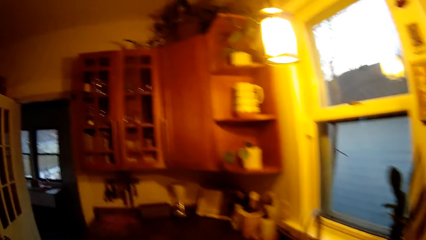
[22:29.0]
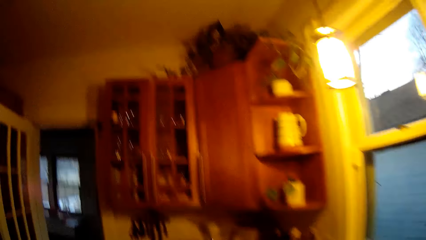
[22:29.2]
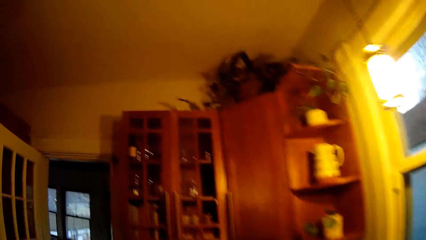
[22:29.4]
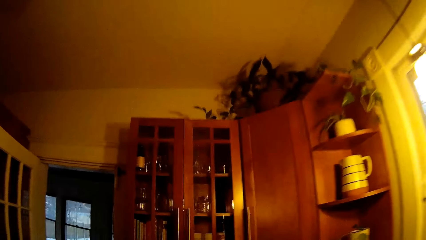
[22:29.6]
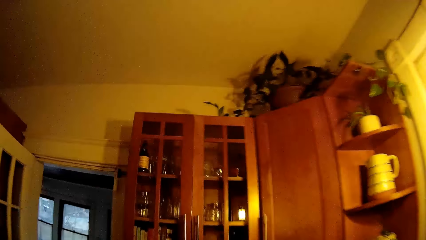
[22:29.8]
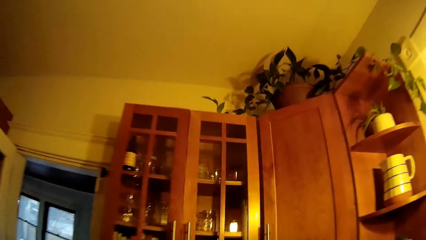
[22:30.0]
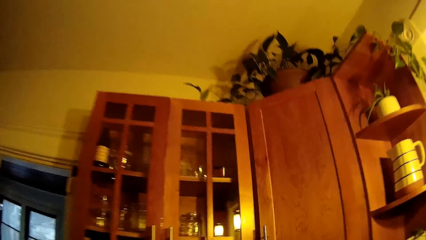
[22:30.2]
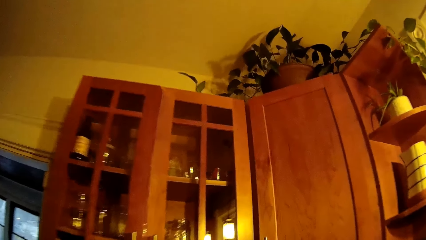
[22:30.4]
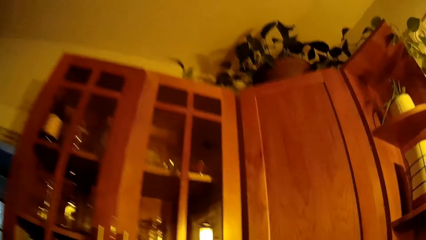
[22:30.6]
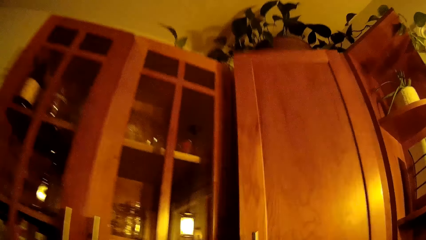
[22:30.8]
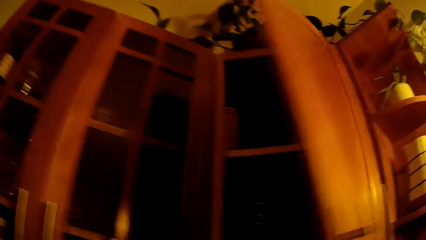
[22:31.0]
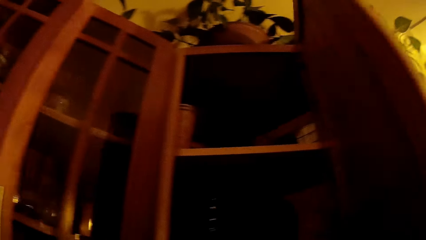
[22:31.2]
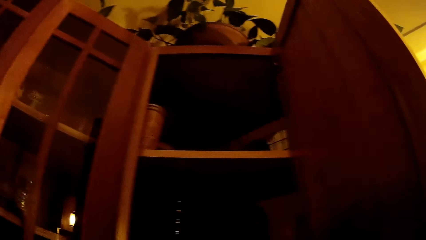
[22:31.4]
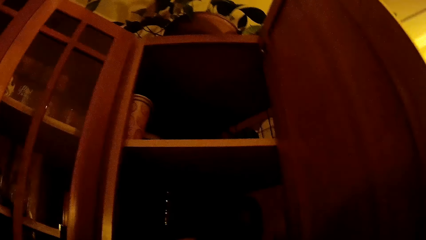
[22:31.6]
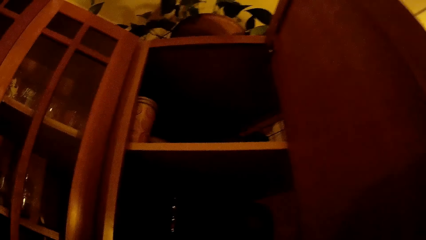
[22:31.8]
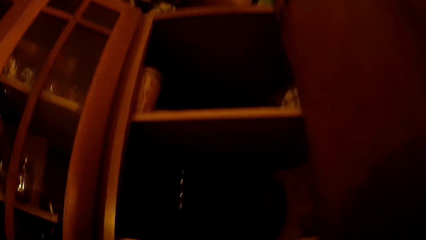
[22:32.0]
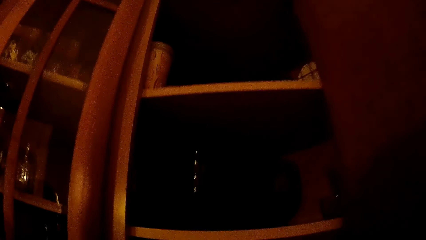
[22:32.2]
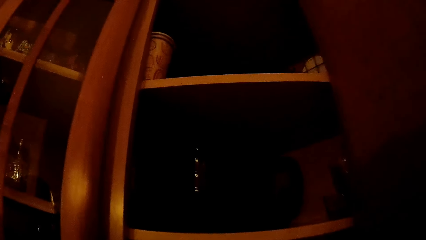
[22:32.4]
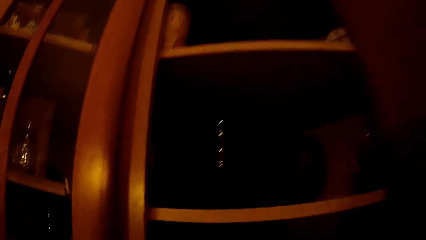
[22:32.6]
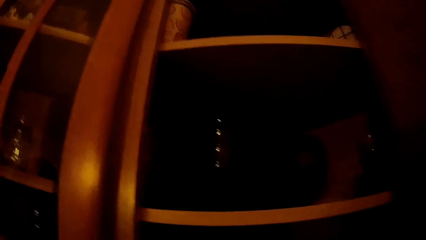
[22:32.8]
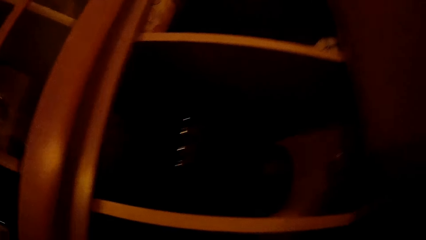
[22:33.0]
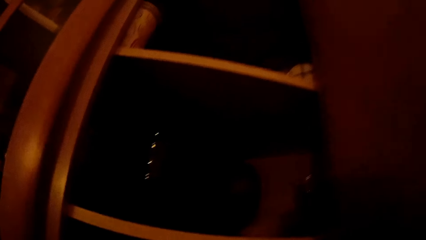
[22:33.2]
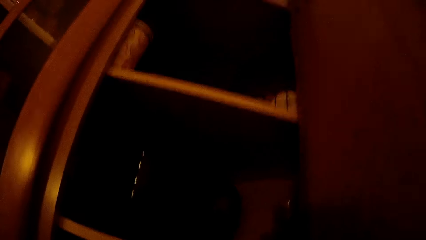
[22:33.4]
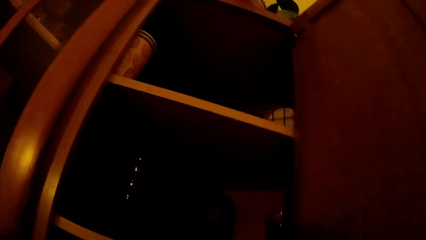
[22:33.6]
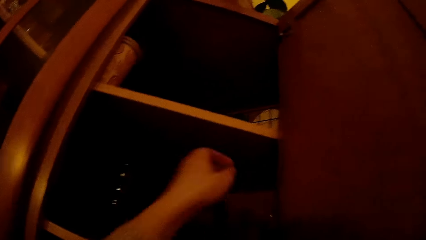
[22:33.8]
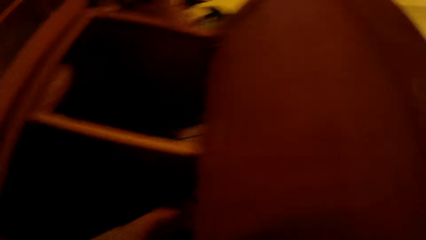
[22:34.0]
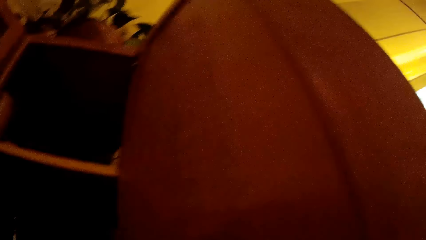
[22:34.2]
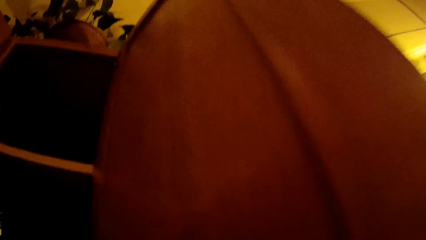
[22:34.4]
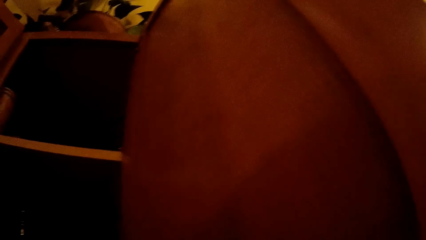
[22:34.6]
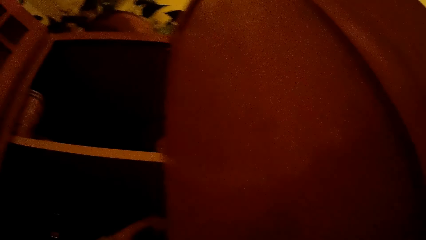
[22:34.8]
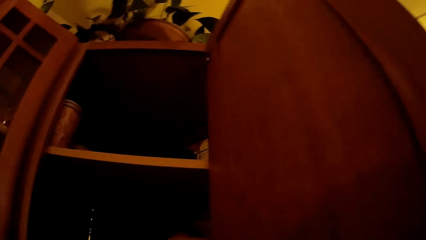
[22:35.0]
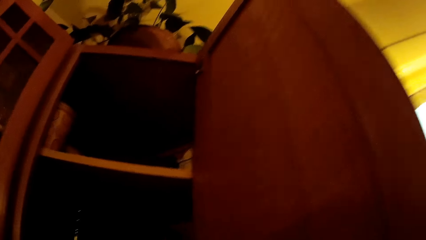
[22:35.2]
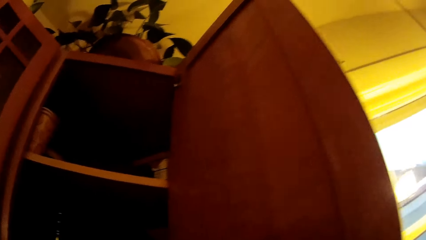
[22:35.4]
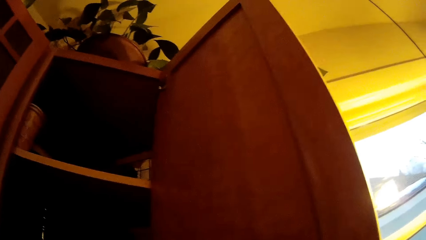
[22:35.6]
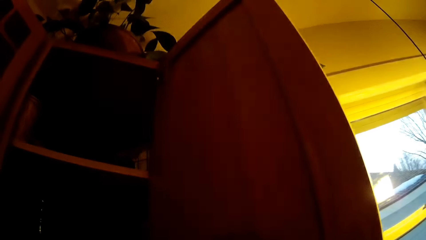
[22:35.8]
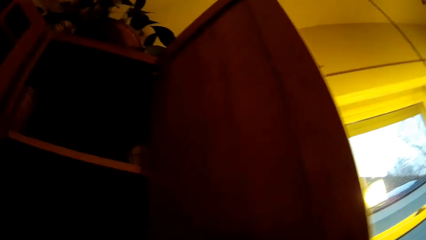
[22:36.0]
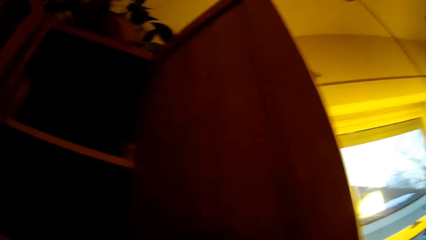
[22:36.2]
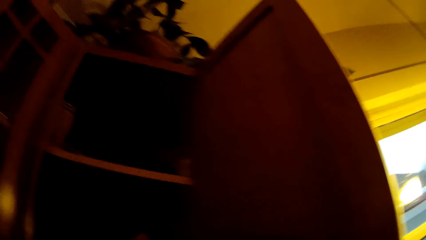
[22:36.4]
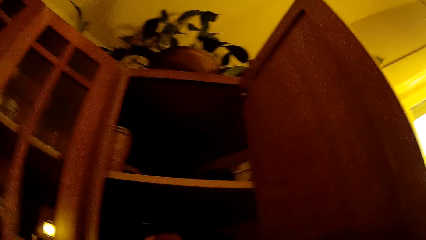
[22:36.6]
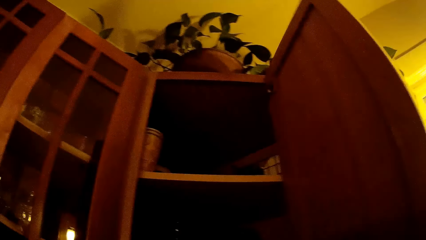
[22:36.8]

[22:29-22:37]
The camera wearer walks around. She opens the cabinet with her right hand.

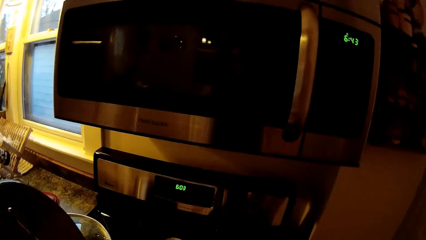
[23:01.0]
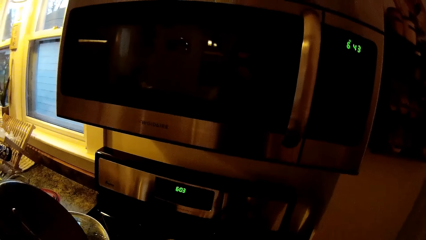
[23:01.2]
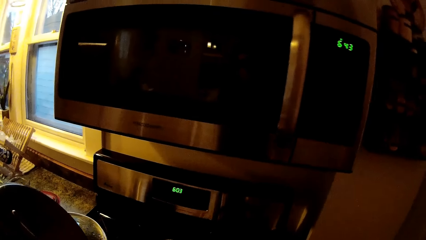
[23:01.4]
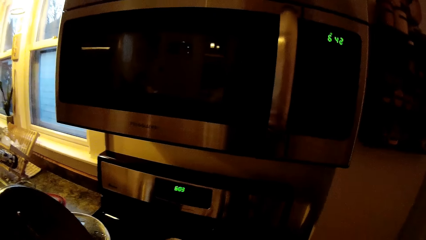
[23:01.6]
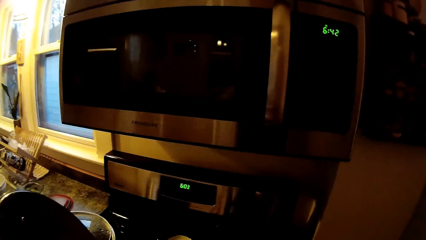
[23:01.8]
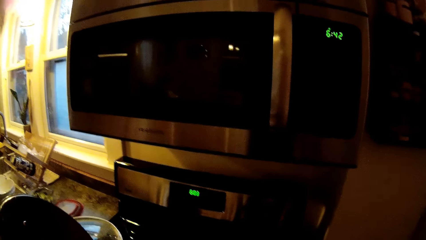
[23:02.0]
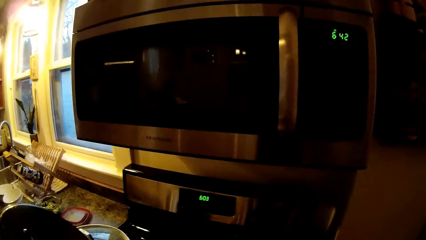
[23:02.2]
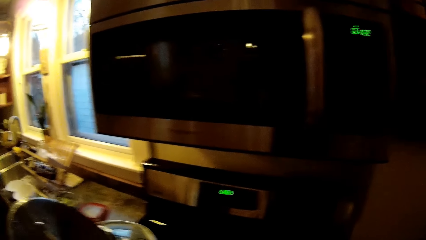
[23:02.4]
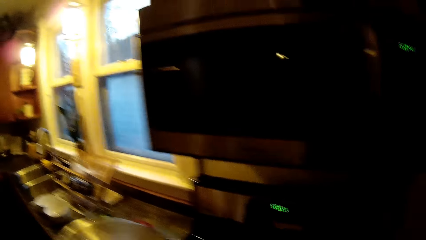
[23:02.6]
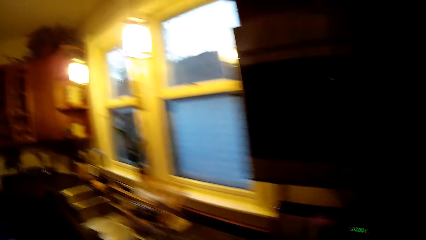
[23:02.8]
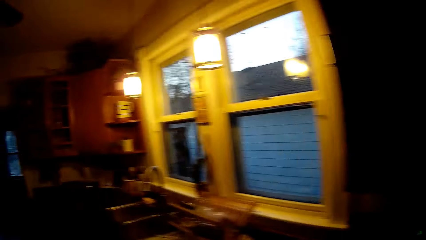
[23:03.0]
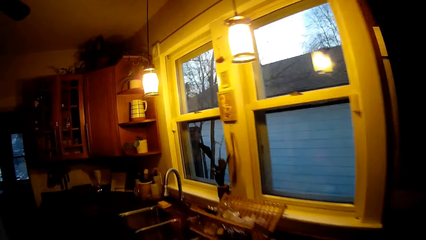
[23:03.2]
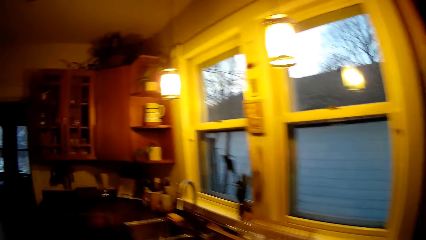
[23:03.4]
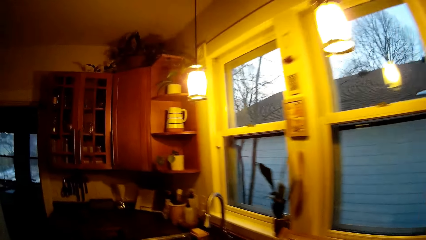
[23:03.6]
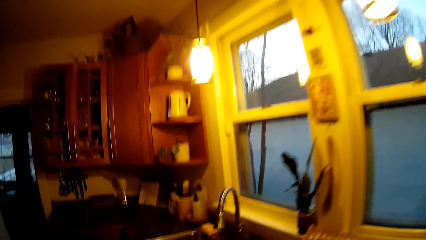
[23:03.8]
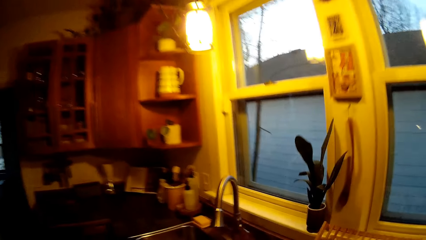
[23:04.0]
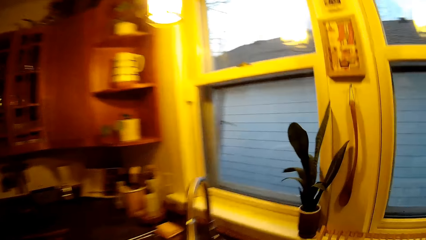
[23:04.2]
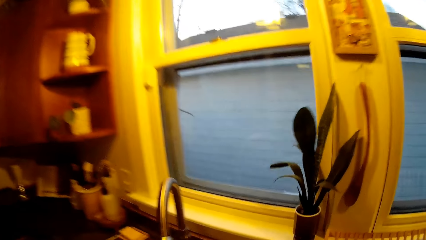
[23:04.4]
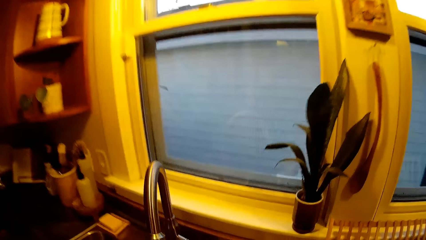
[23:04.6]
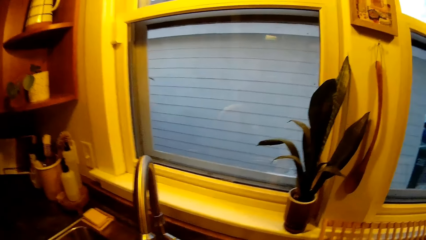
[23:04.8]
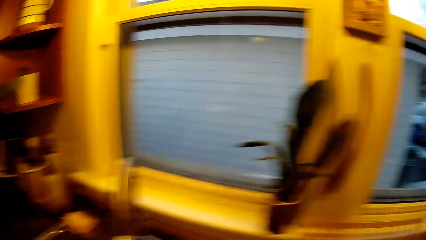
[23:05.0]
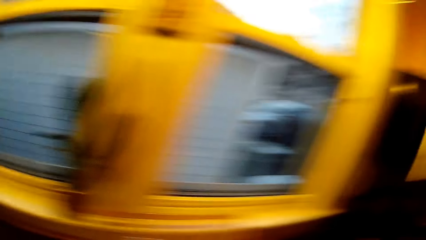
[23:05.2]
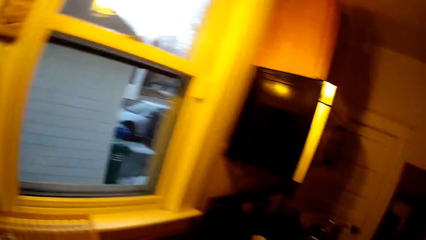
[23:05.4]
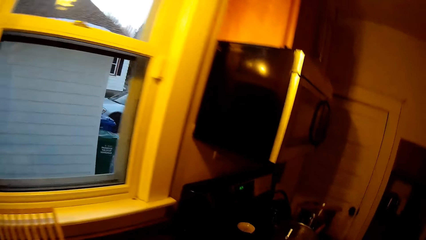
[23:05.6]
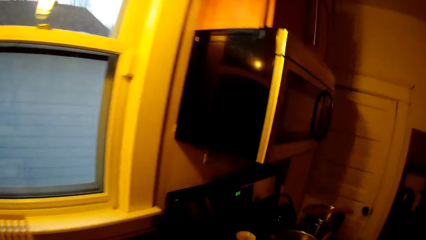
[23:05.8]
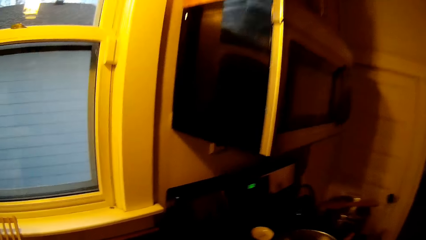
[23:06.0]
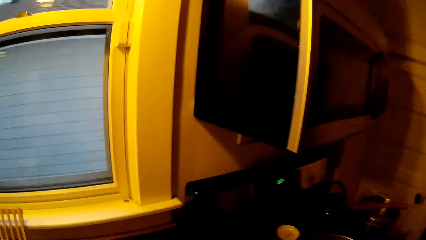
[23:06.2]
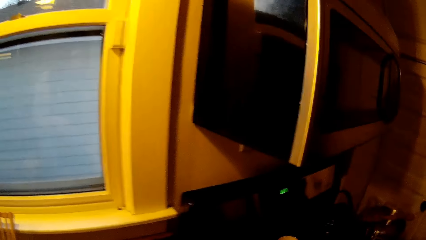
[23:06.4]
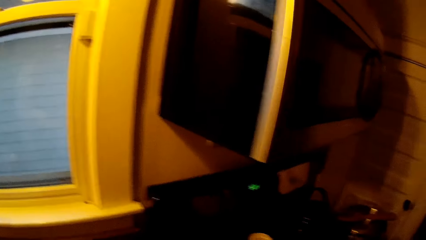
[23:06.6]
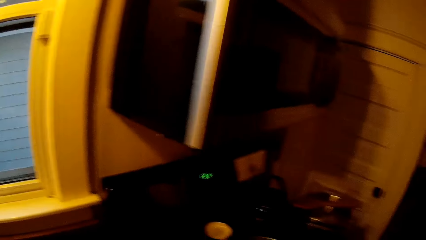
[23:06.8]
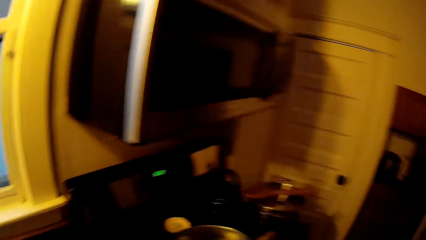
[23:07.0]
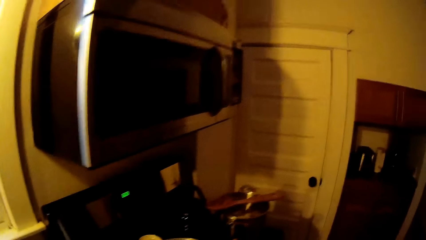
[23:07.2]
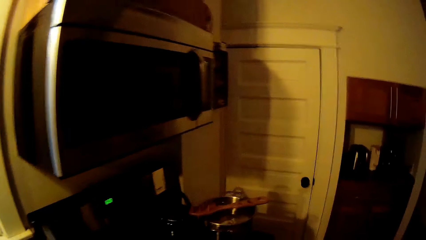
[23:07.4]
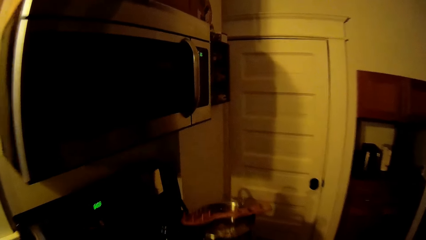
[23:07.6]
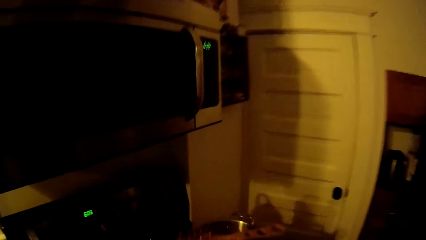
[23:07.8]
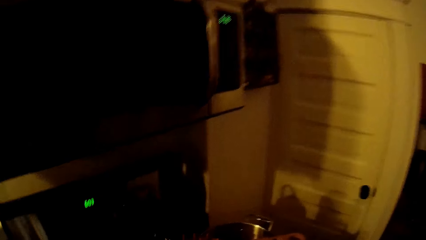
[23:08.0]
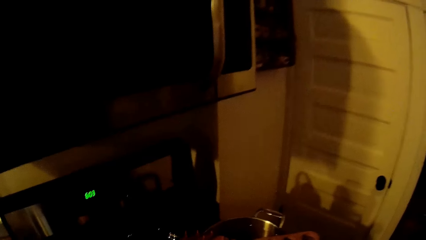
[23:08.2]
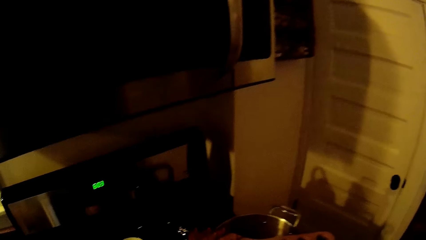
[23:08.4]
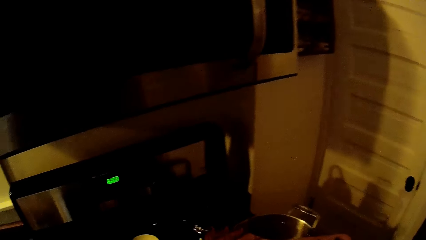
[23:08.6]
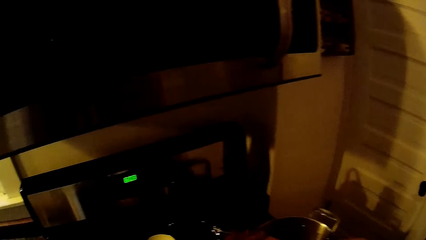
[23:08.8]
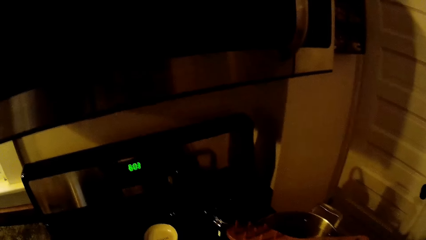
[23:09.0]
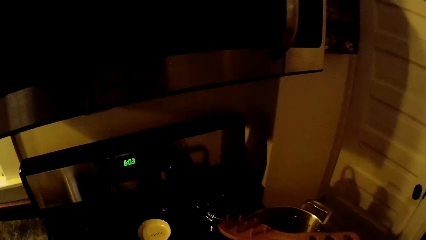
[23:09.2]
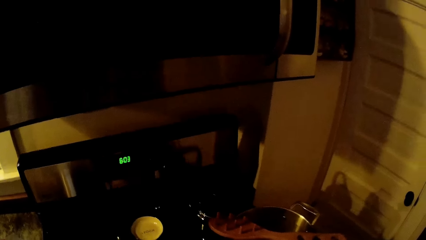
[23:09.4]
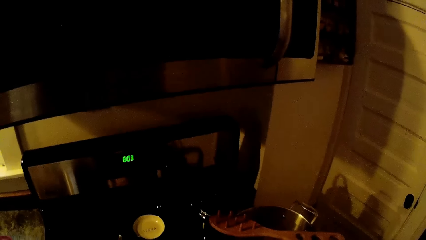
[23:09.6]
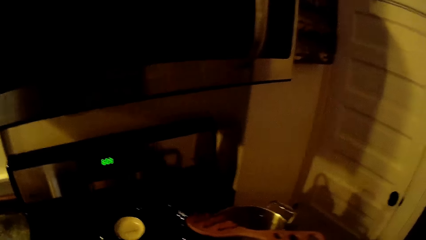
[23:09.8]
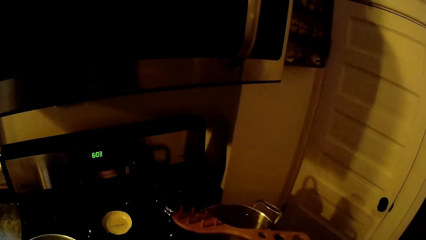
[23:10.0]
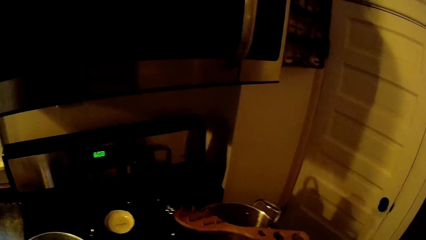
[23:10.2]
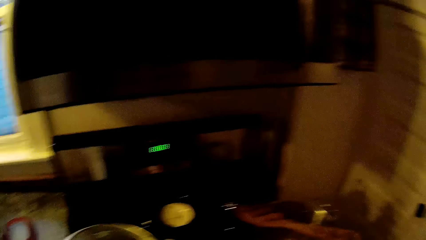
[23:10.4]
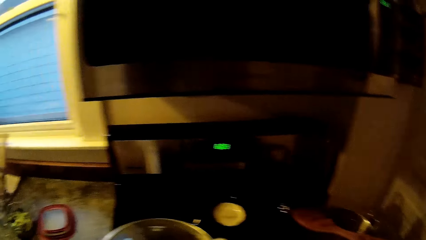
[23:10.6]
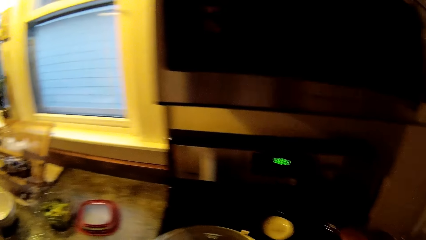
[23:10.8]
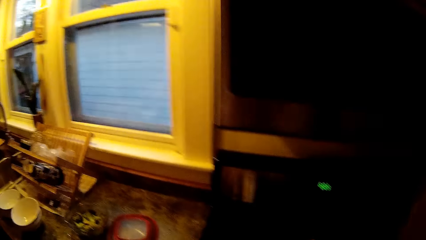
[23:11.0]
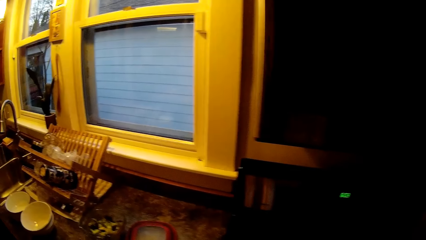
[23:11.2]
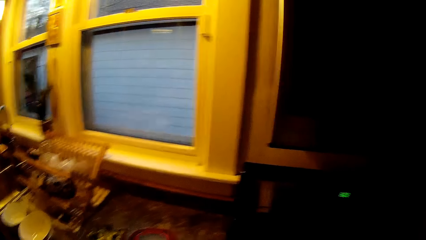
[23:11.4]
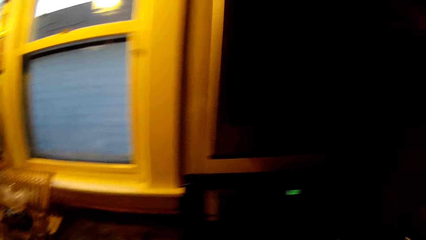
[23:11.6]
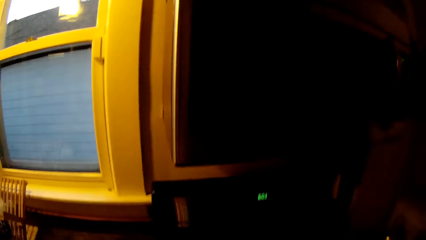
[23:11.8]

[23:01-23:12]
The camera wearer walks in the kitchen. They stare at the food.
